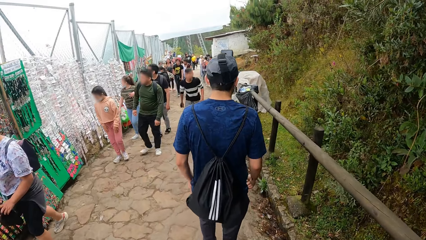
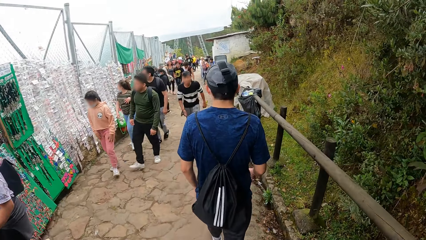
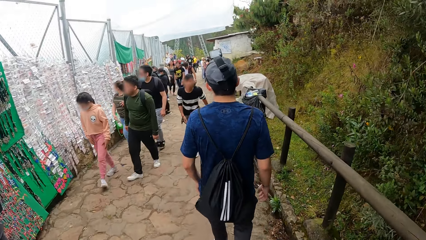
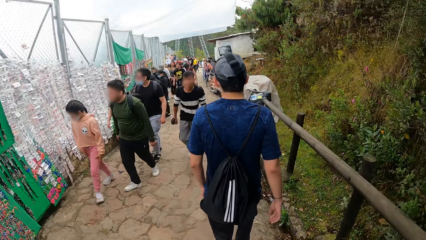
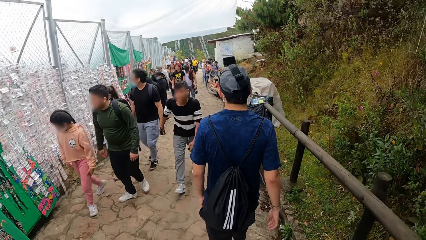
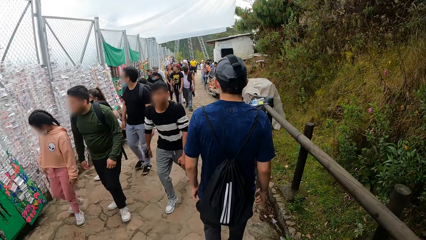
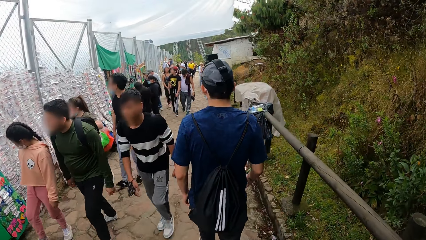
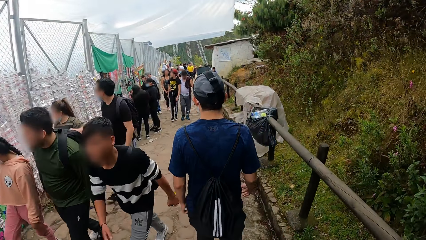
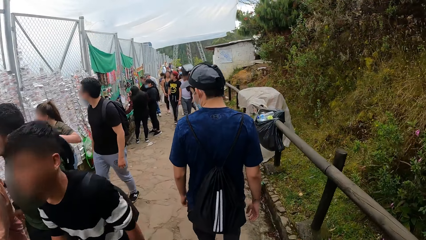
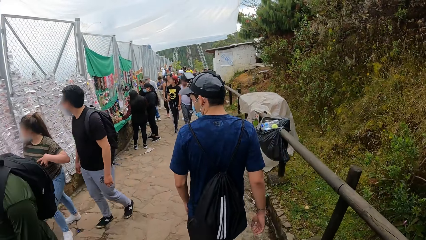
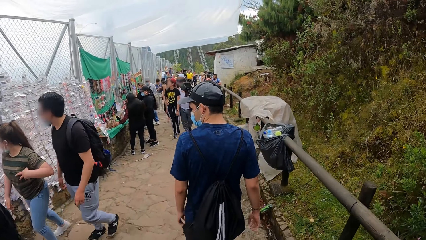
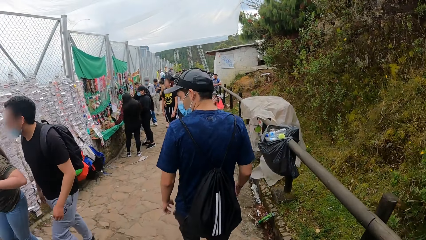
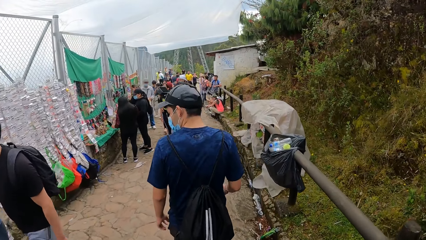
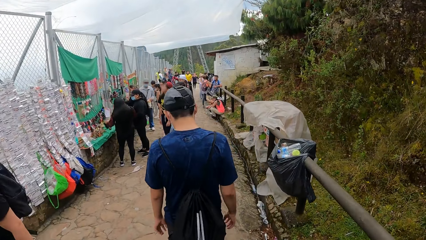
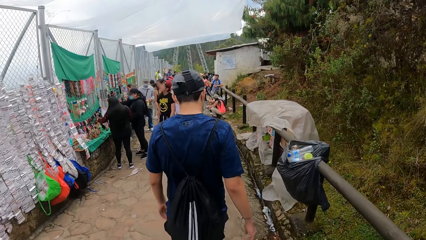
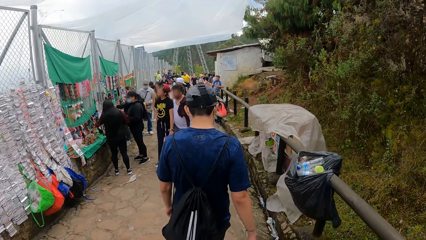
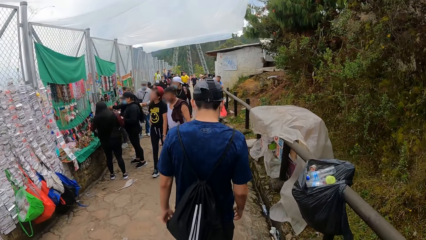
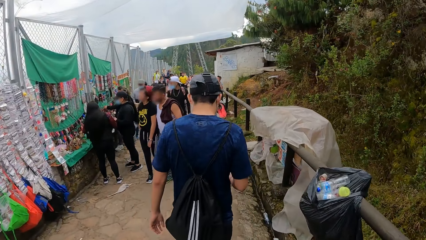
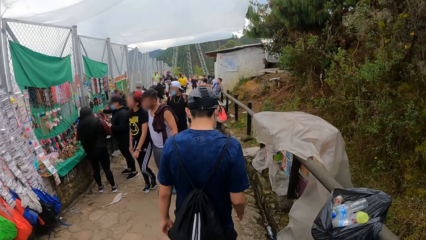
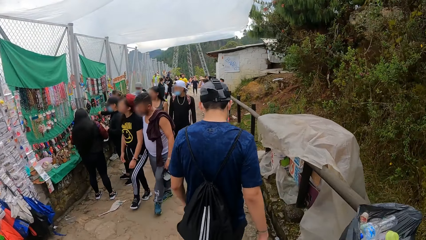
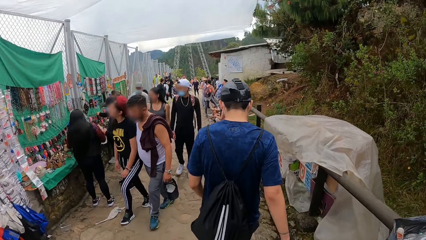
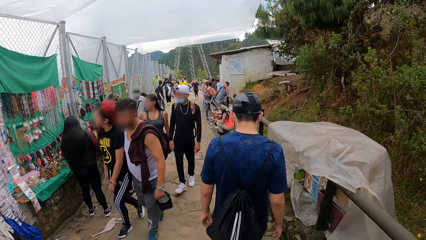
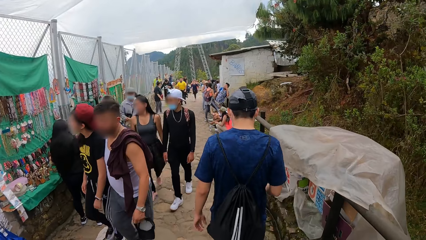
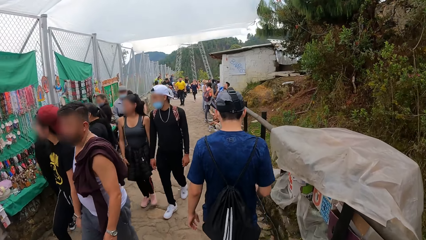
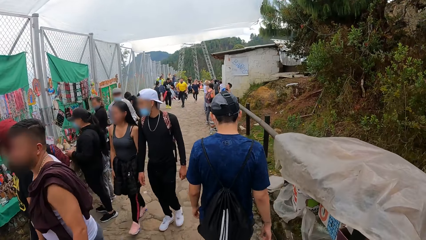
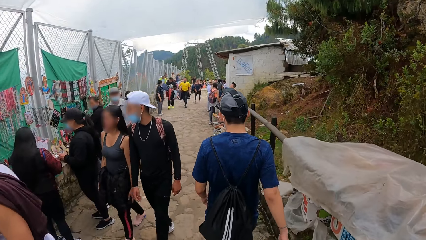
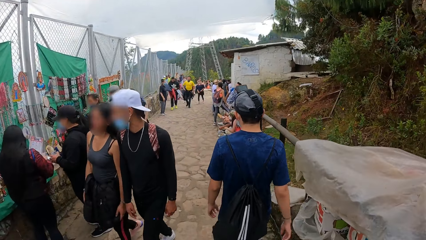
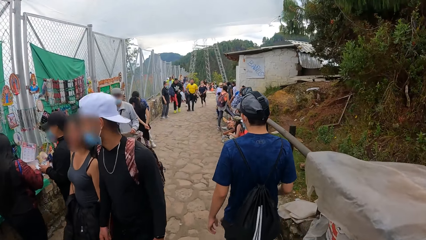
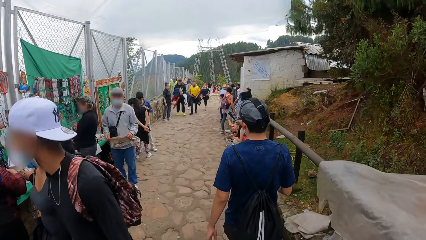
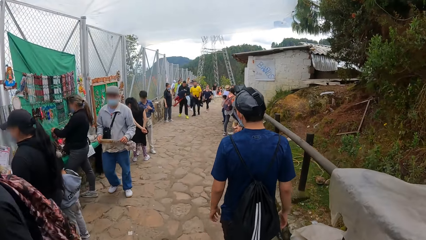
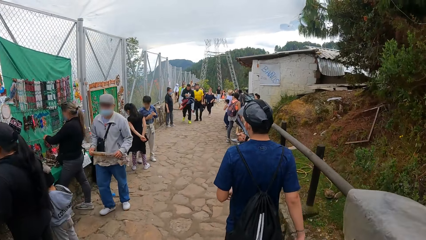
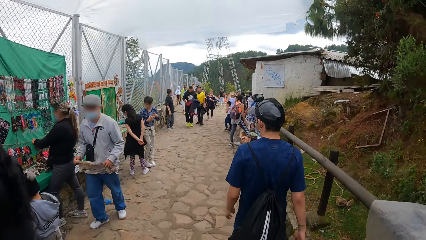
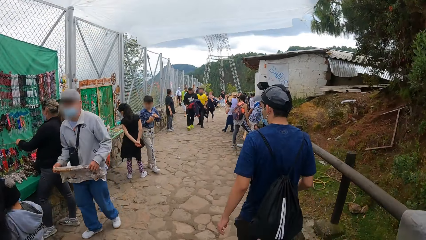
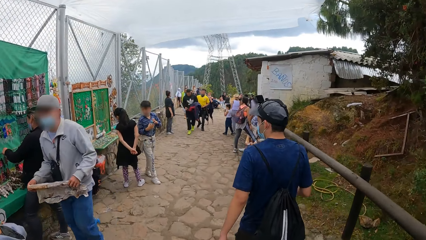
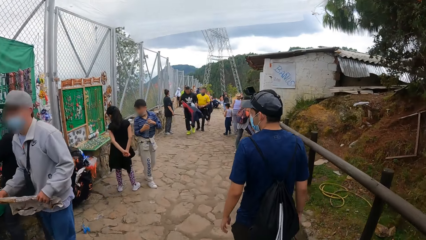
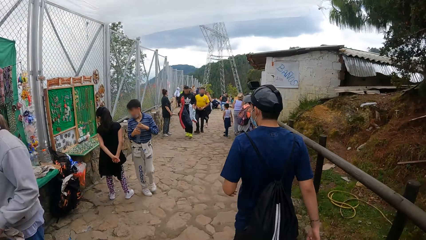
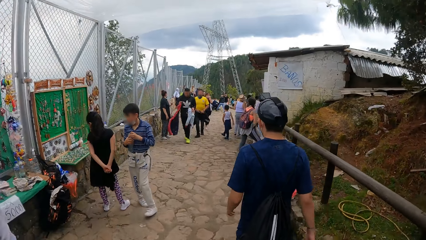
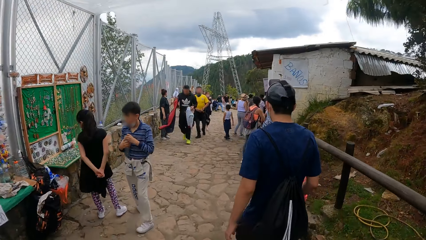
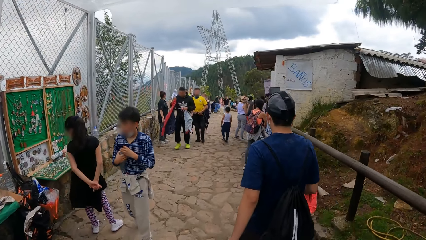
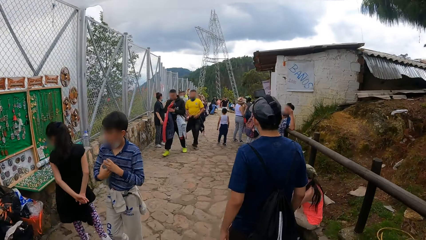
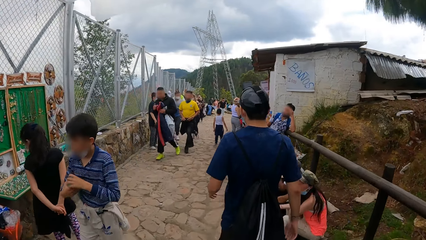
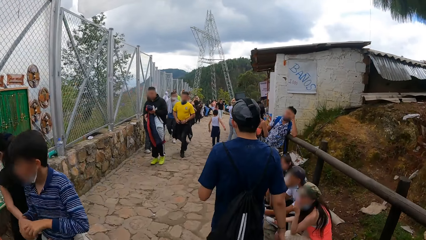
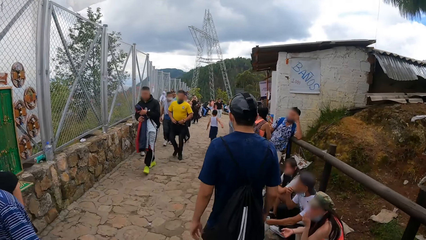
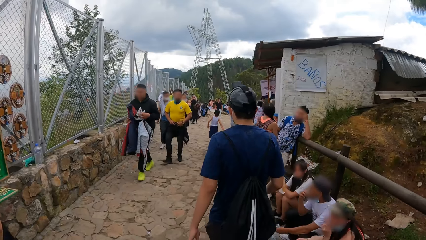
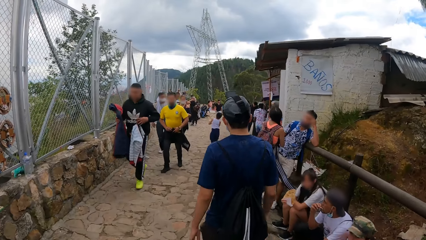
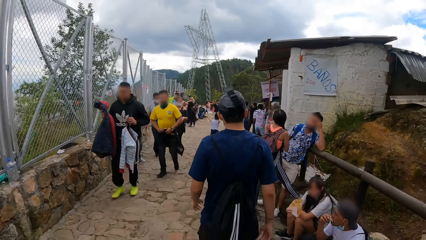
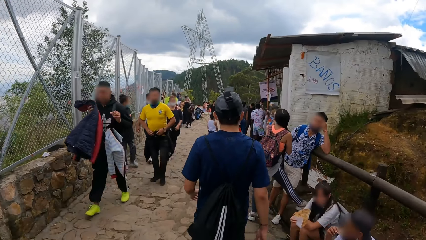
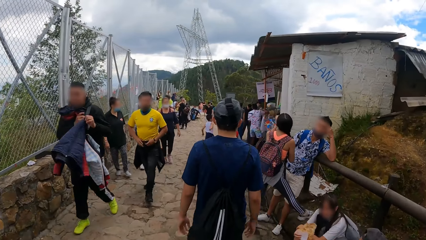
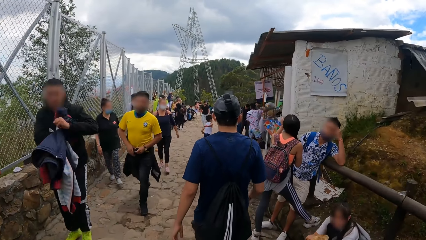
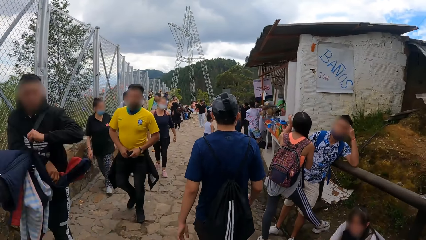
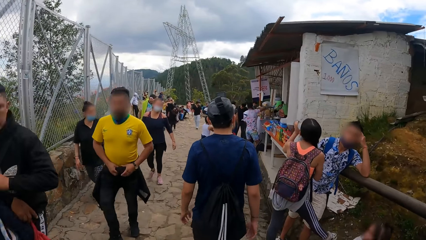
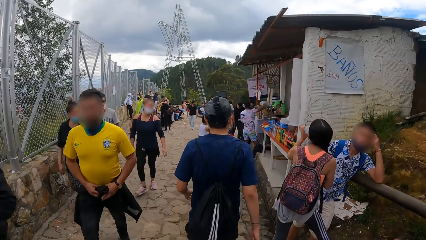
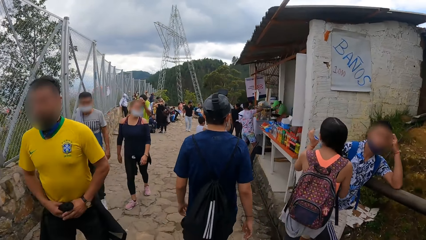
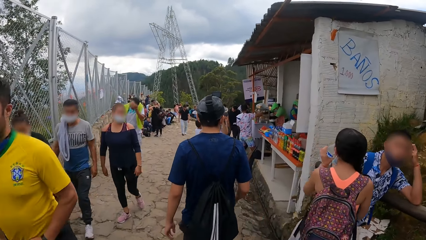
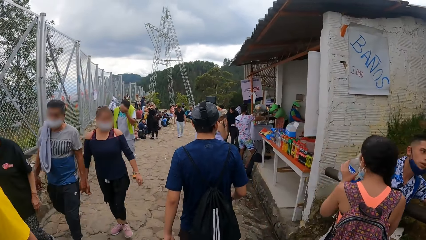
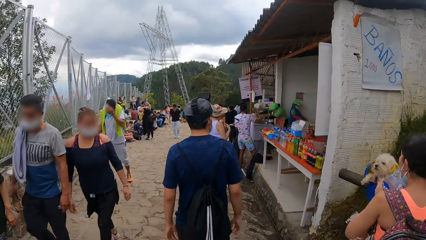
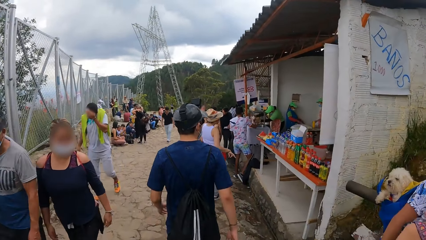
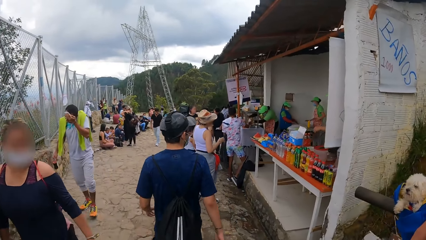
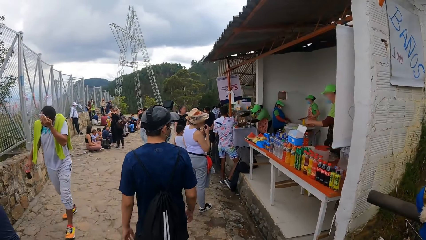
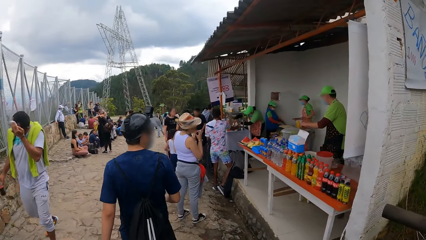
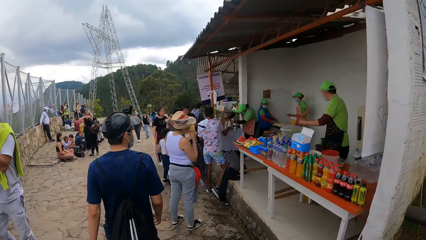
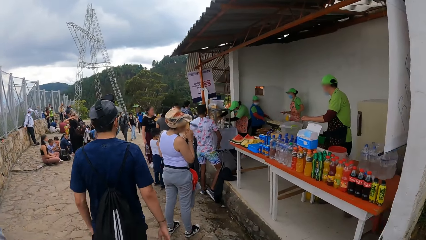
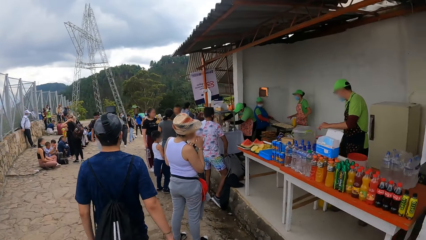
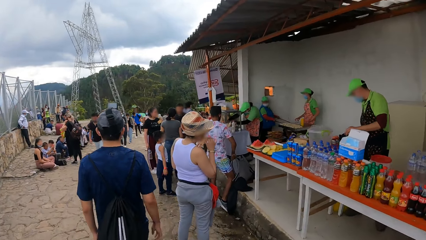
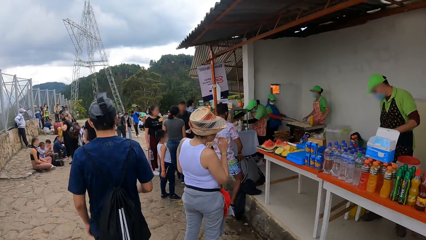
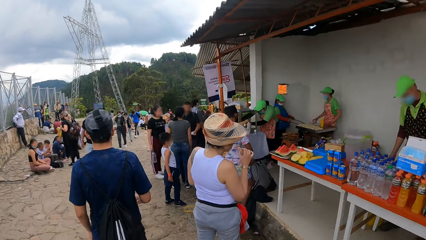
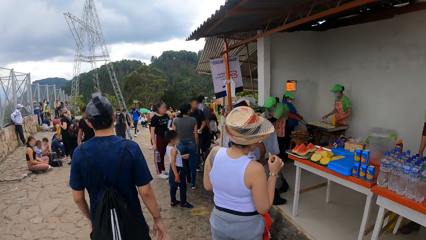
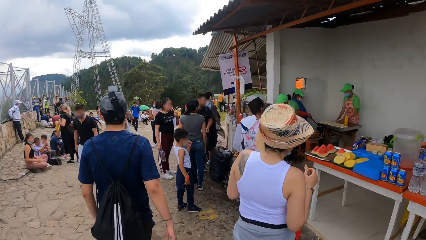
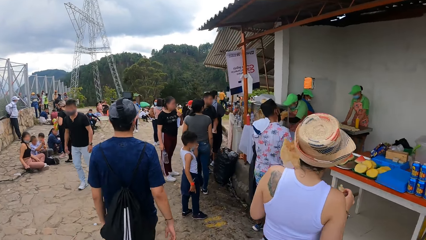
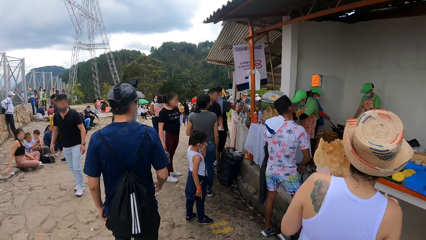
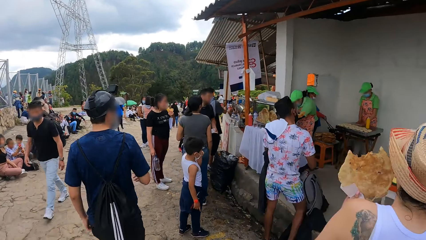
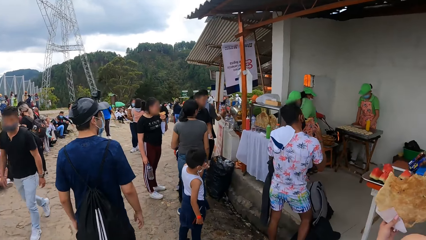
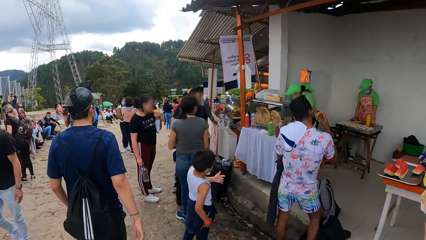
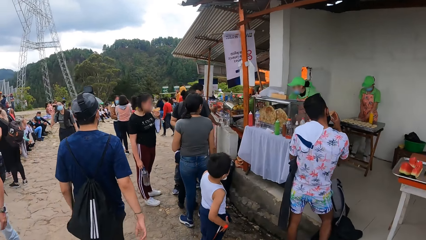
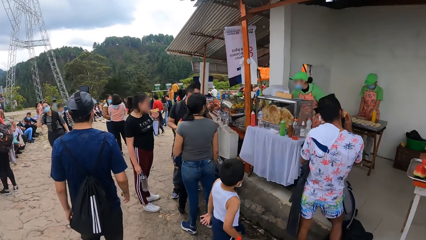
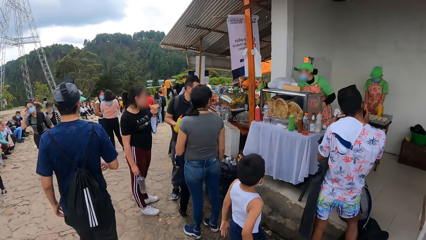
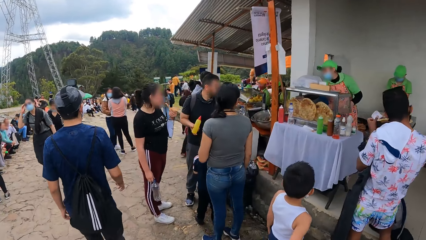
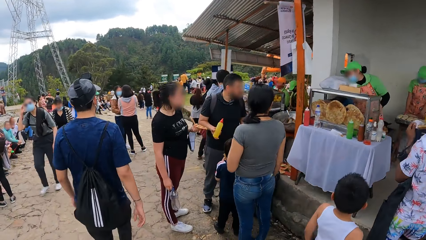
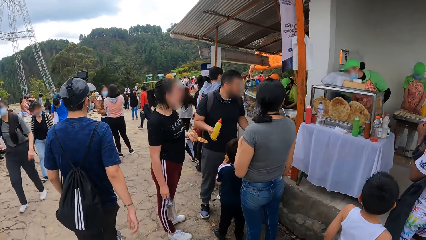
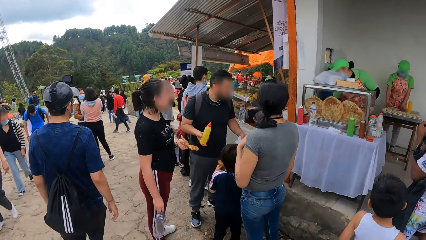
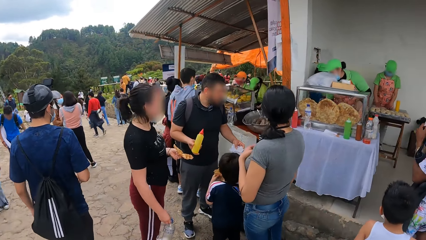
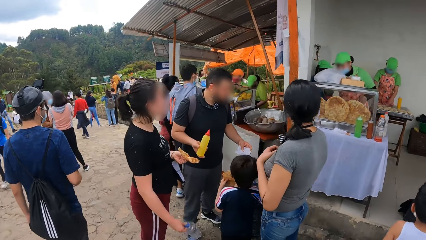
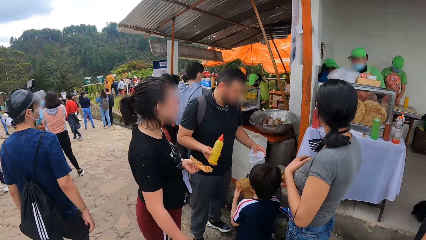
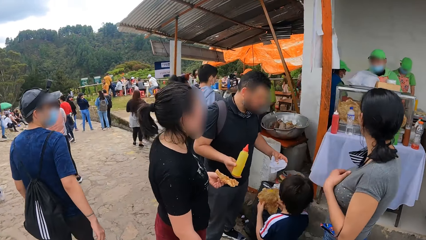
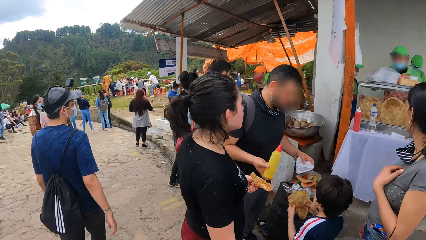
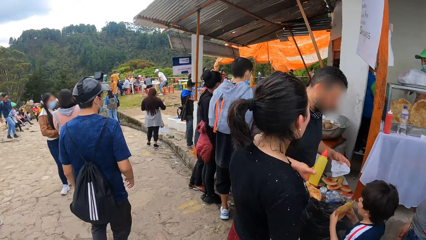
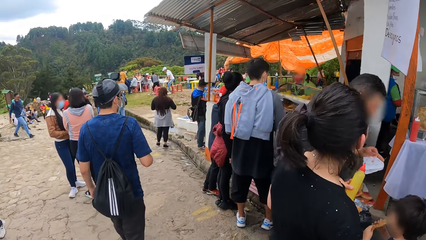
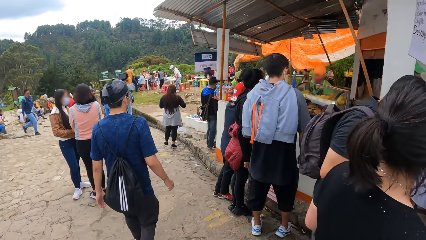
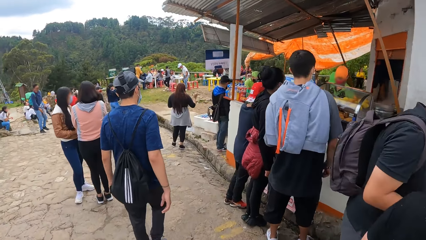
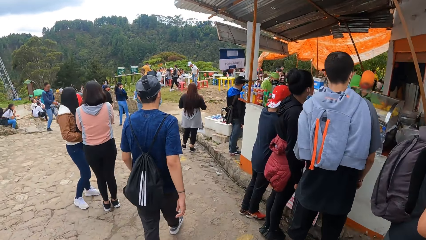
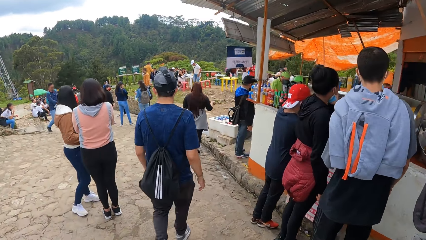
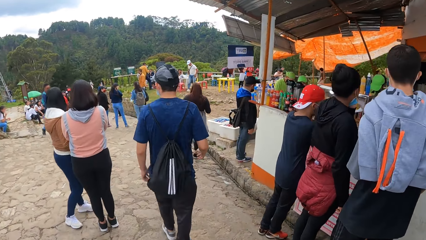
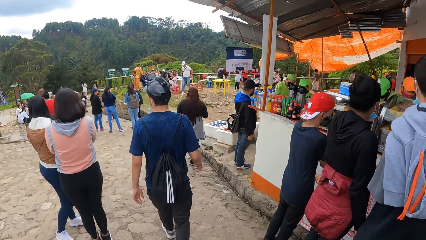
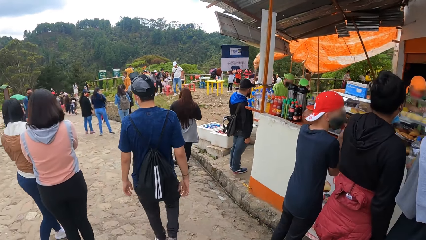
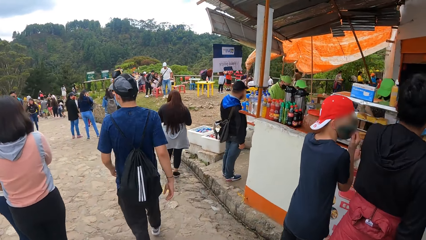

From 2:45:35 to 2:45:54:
A man looks around a sidewalk. The man walks on the sidewalk. The camera wearer walks on the sidewalk.
